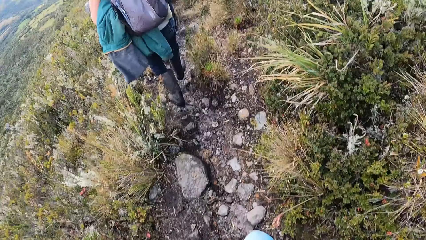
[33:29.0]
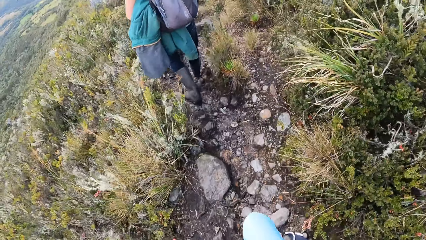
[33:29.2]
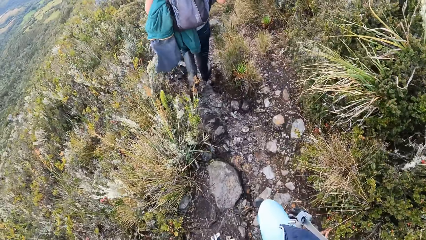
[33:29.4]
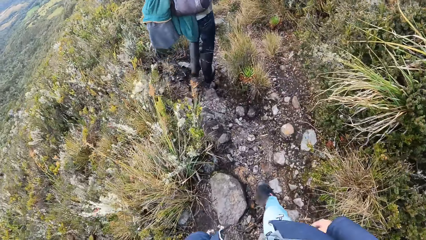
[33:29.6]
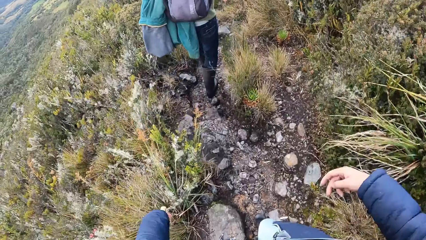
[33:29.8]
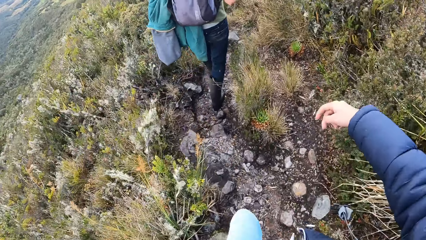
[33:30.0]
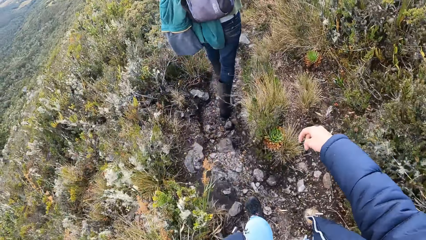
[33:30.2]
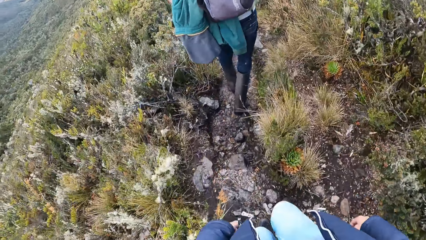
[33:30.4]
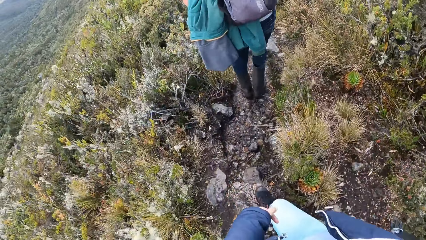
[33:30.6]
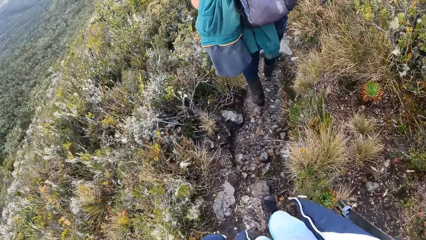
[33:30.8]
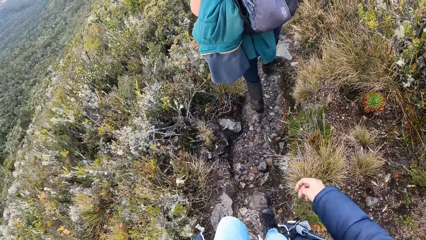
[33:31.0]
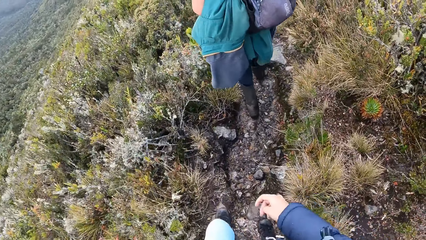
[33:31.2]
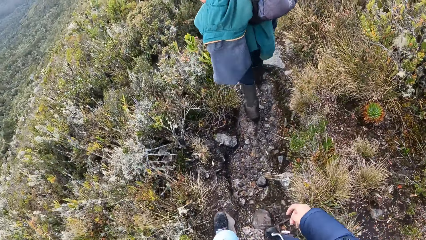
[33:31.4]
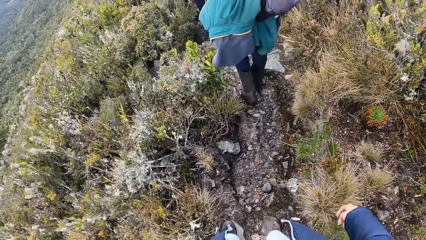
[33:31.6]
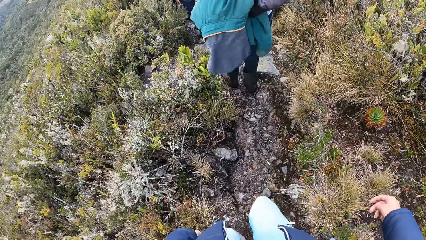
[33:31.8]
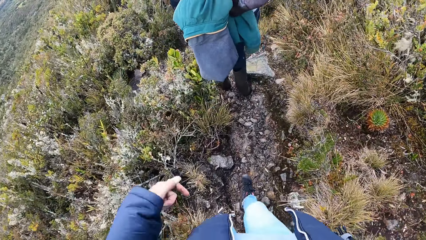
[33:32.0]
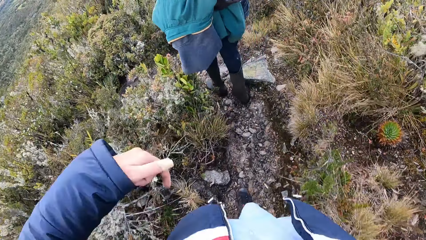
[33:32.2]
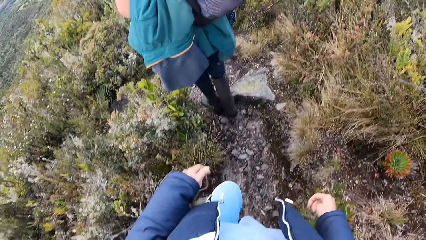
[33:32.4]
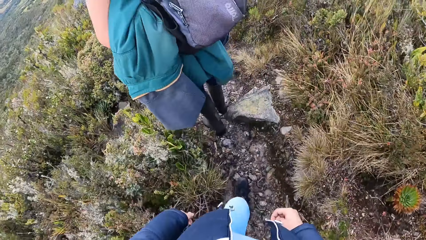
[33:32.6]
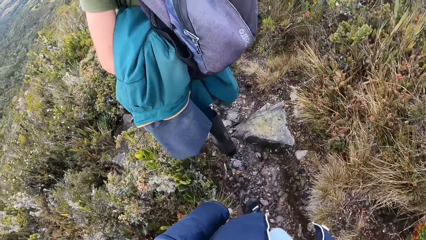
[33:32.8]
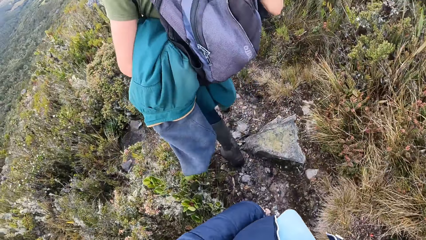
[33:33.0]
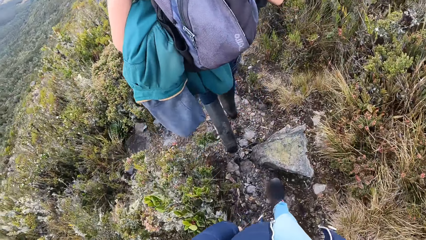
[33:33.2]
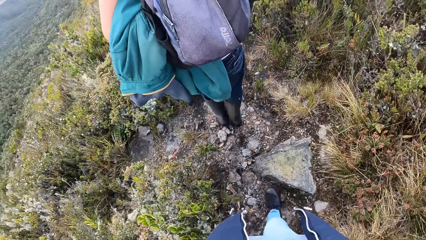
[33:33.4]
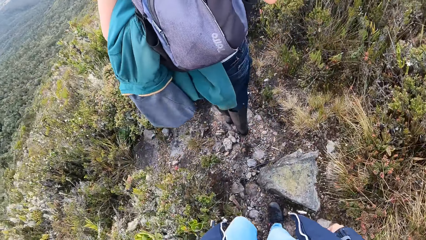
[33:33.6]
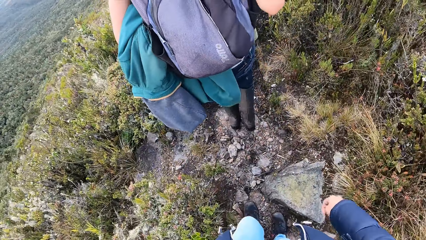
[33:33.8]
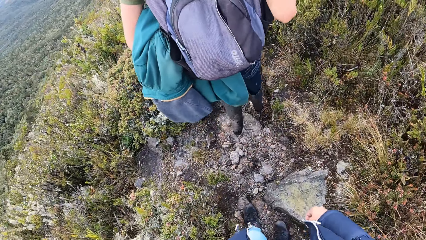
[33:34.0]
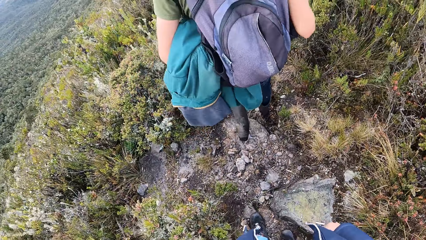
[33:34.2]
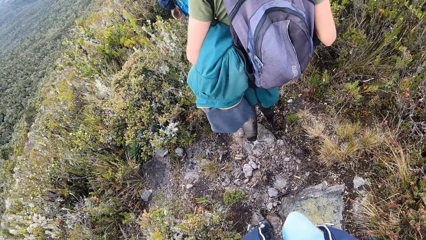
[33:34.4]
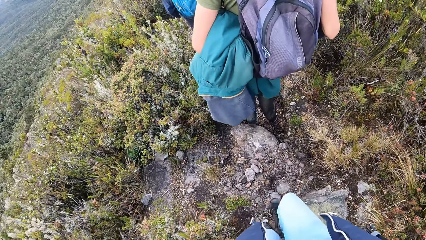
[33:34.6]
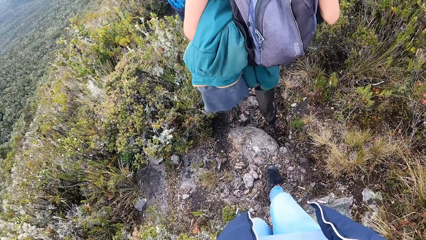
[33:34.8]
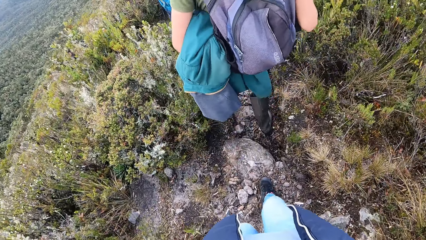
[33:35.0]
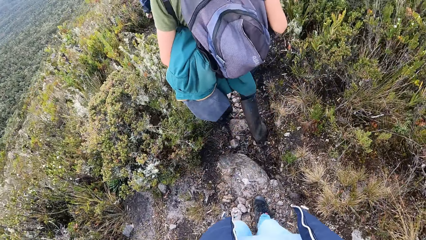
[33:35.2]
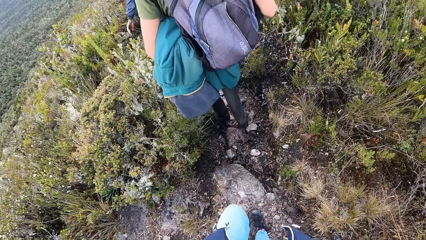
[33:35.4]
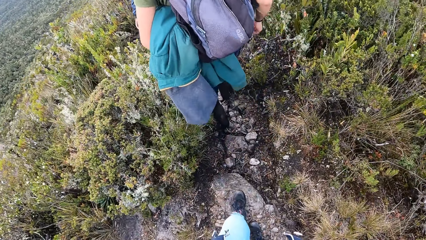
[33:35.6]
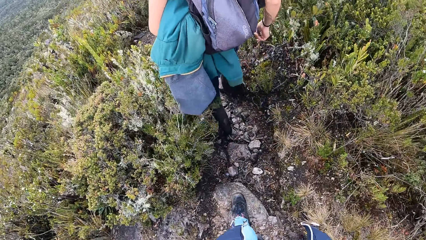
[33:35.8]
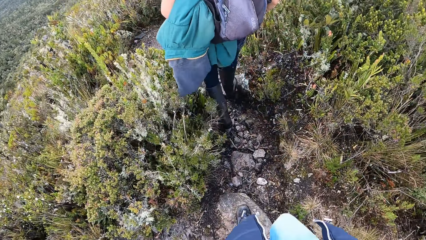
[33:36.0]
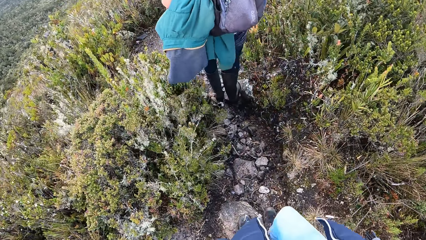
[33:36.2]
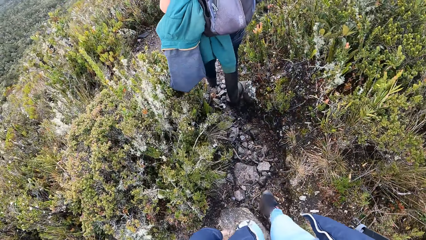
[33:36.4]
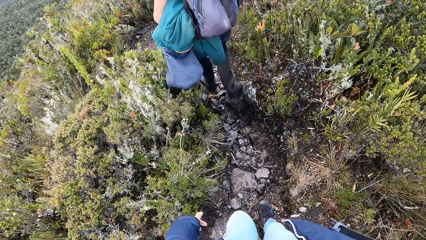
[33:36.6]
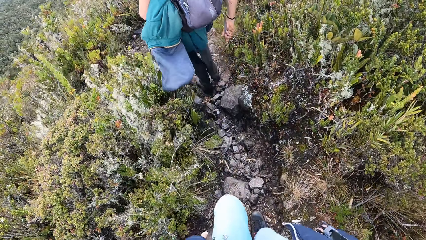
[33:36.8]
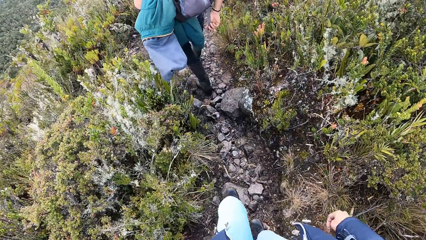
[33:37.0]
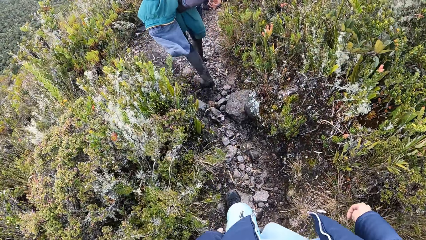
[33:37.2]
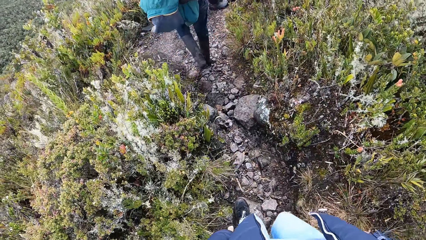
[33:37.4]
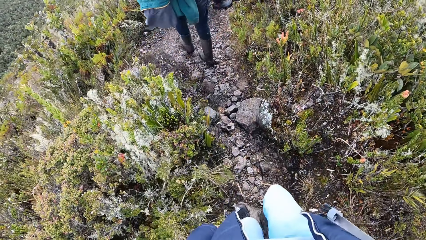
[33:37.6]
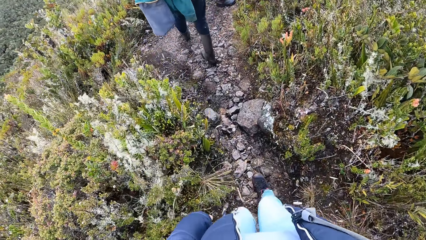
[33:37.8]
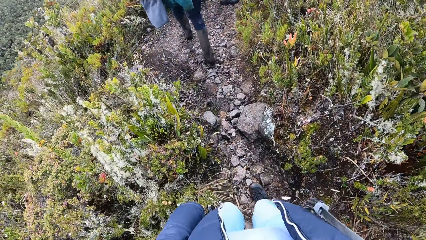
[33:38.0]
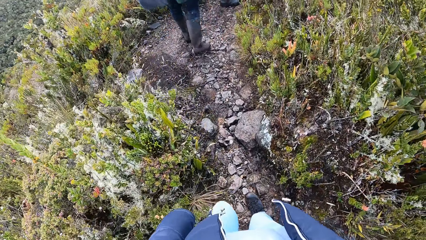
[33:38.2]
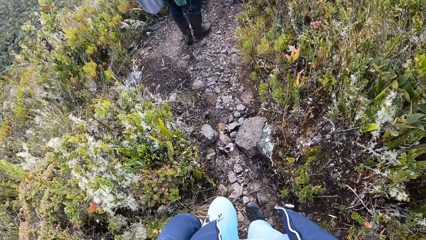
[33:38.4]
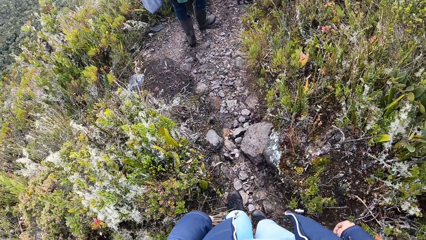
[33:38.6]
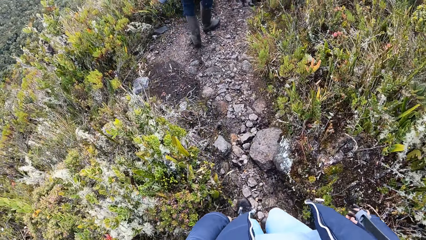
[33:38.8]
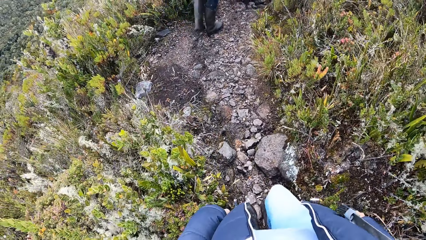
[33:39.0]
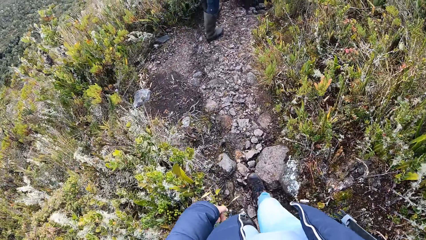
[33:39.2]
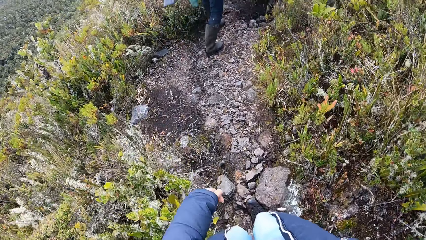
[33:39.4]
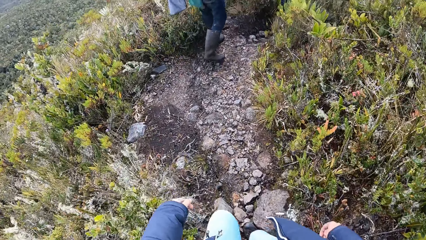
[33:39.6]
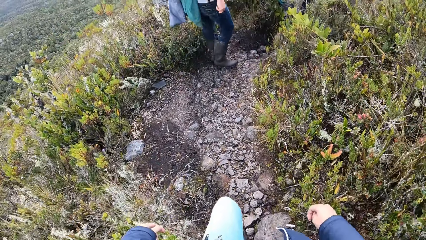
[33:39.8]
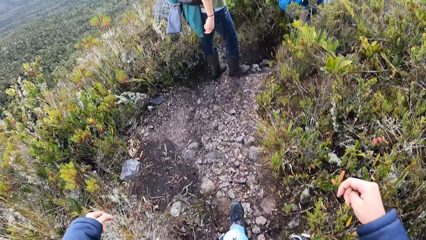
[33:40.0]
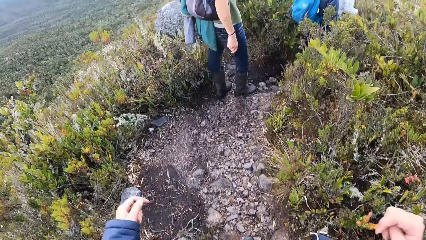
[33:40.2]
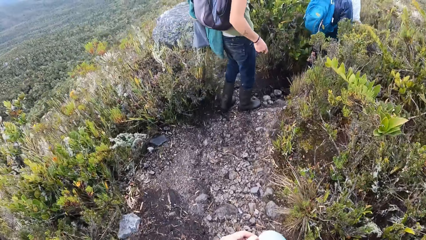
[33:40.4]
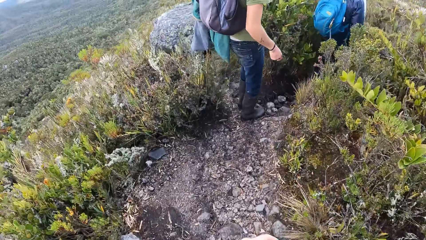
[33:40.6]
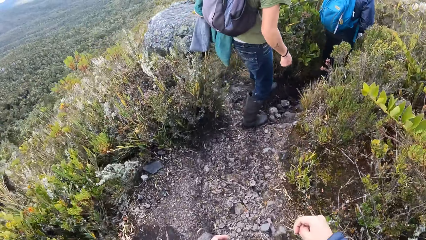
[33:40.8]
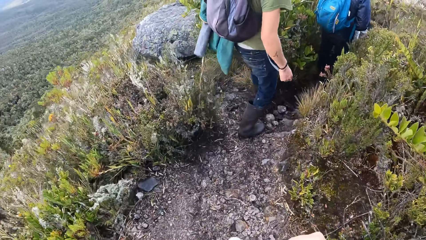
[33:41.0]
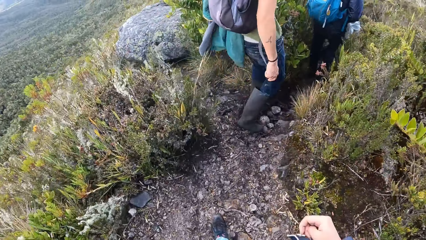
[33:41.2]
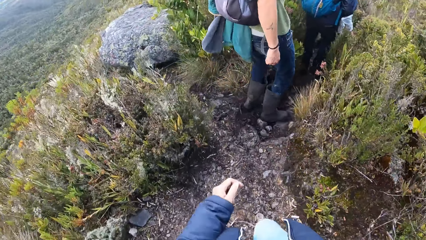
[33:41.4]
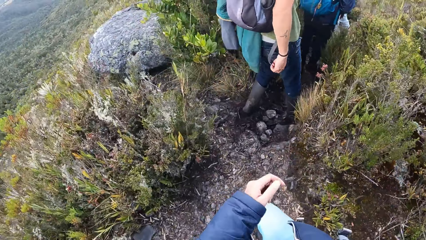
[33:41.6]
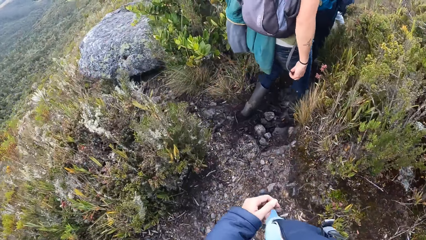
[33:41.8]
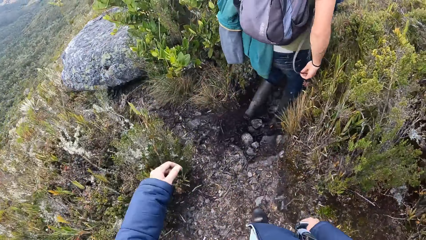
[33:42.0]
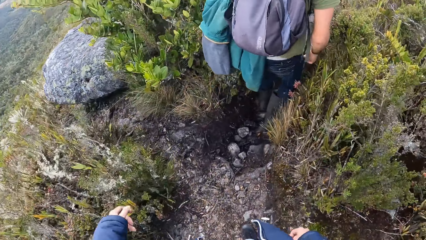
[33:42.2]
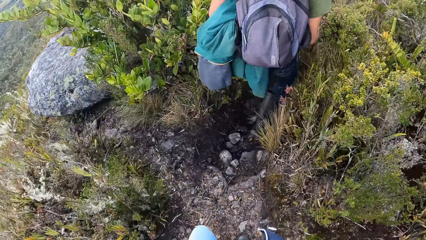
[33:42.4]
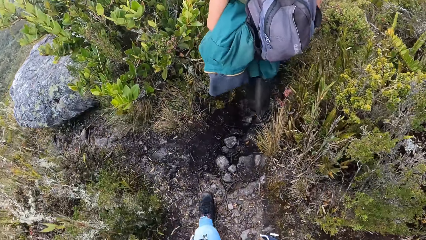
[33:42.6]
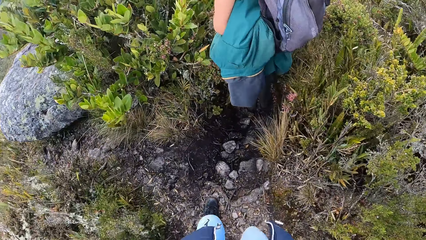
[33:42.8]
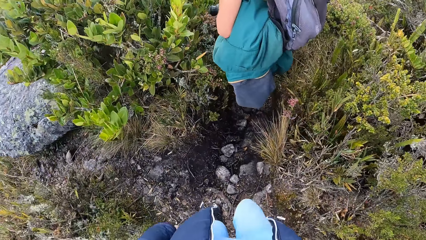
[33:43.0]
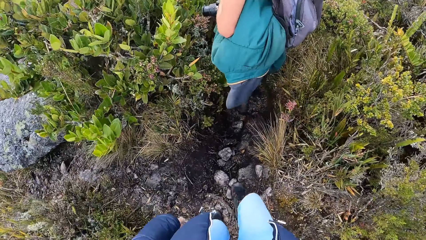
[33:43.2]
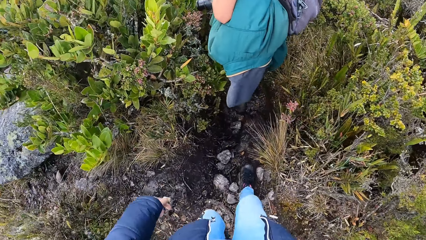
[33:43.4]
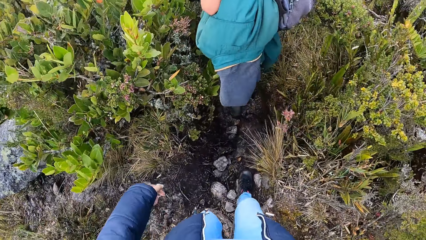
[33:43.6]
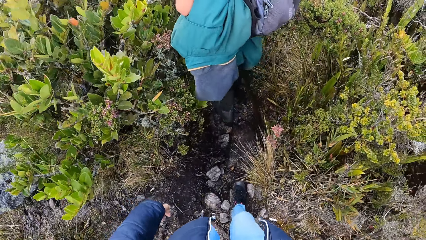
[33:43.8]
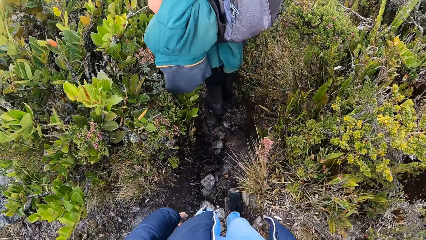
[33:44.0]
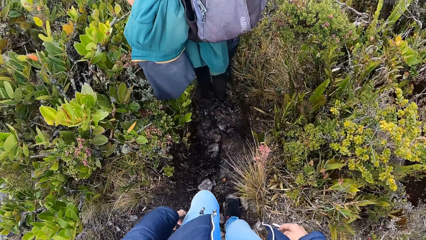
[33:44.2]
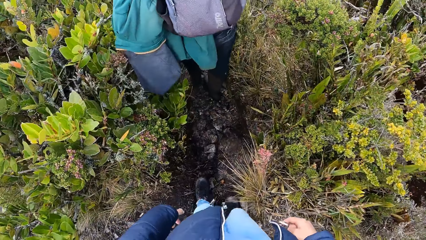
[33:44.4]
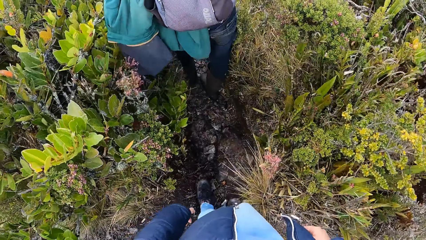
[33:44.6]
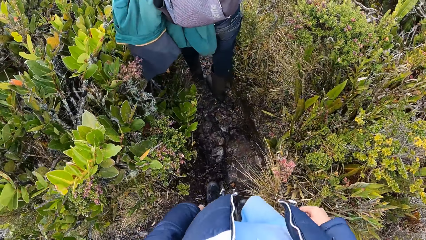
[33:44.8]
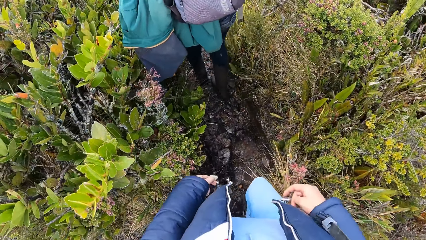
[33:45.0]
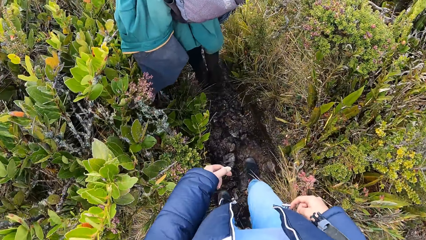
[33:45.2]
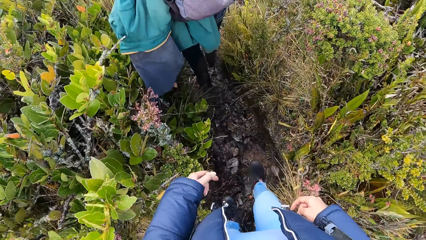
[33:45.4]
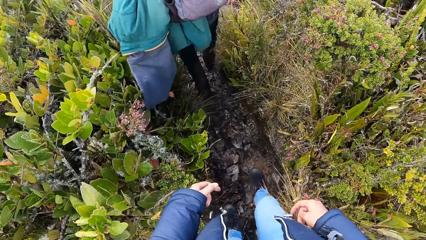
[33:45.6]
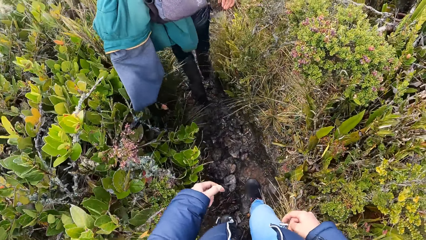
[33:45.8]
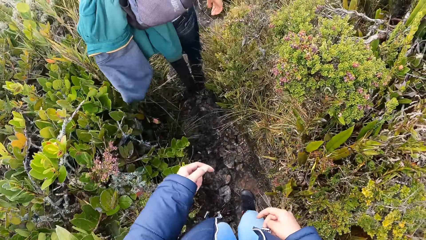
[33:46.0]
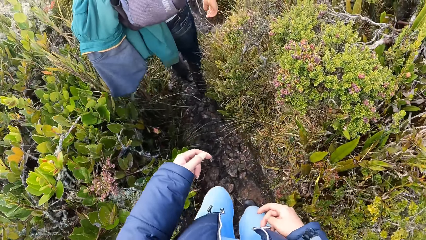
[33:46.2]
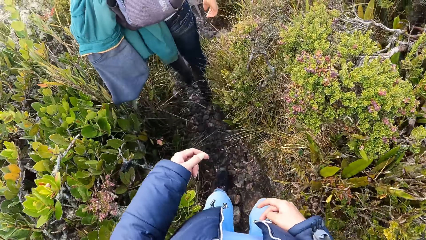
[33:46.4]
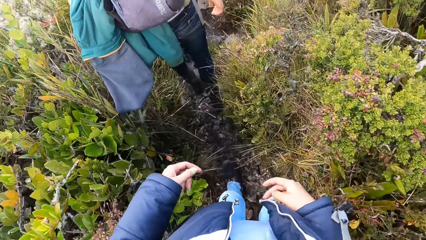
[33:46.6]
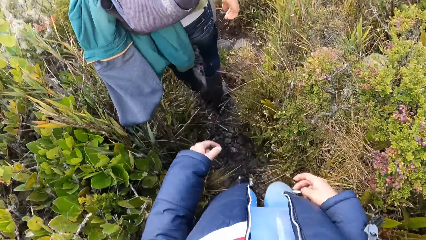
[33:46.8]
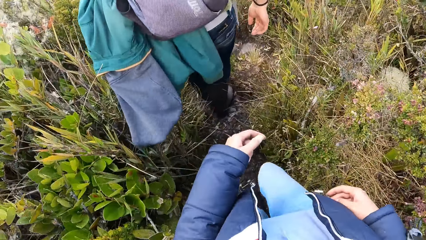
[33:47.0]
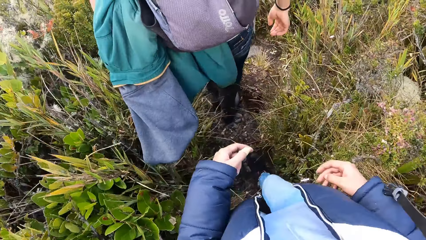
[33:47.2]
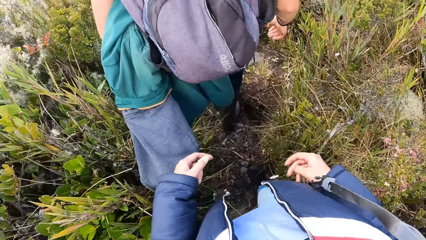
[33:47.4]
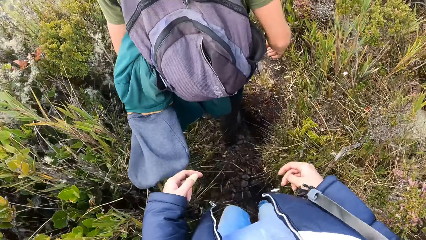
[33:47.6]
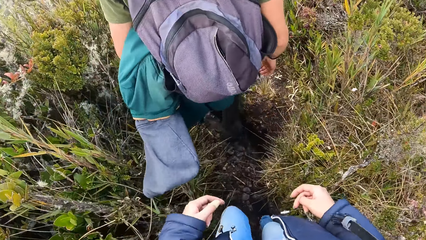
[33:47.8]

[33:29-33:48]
The camera wearer moves hands. They walk down the hill.
